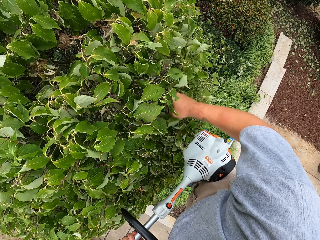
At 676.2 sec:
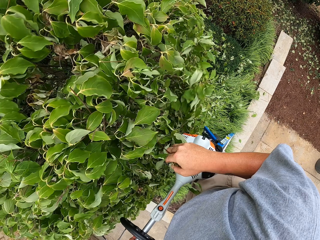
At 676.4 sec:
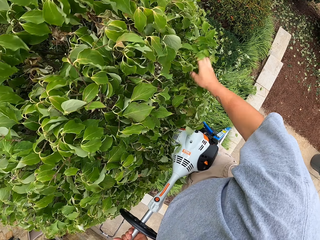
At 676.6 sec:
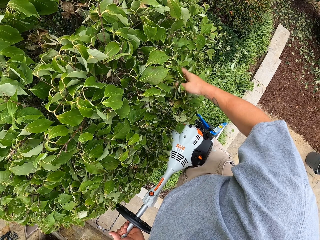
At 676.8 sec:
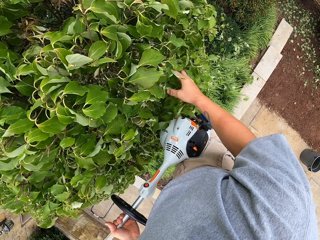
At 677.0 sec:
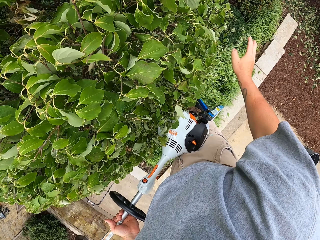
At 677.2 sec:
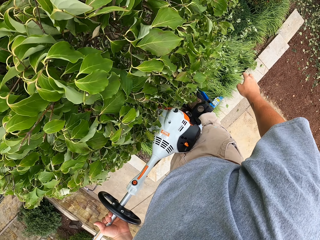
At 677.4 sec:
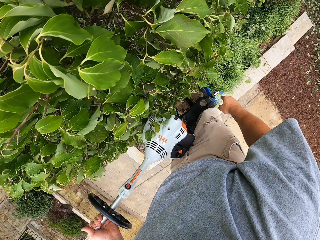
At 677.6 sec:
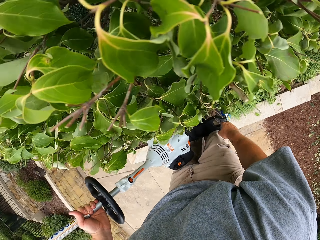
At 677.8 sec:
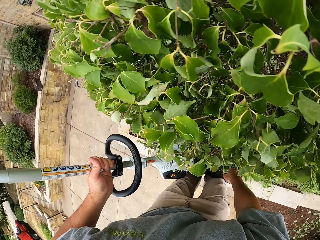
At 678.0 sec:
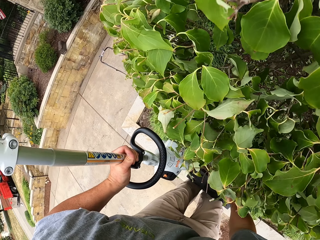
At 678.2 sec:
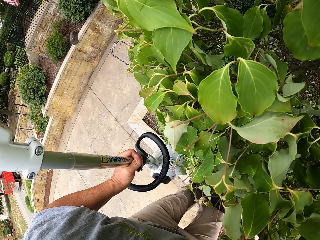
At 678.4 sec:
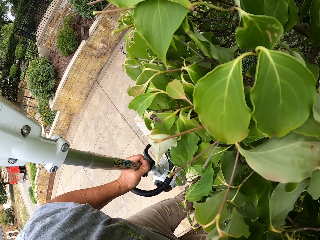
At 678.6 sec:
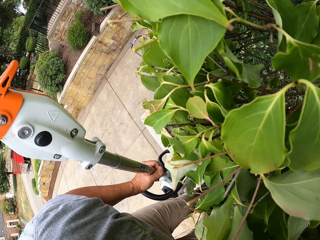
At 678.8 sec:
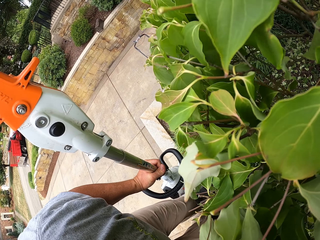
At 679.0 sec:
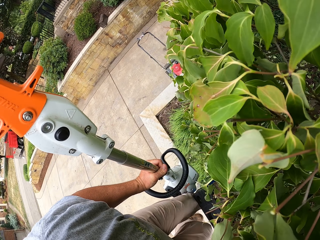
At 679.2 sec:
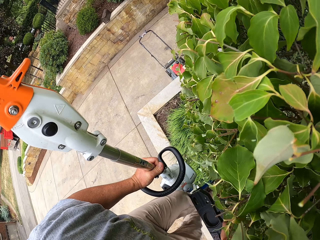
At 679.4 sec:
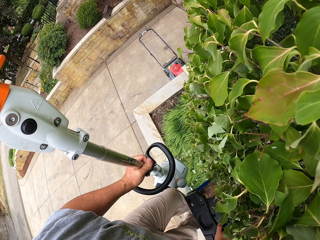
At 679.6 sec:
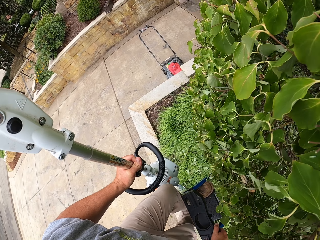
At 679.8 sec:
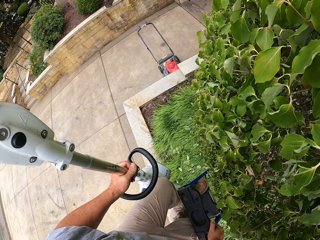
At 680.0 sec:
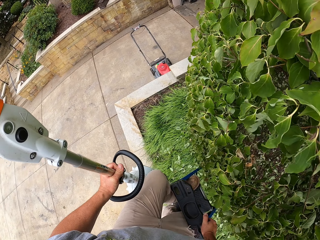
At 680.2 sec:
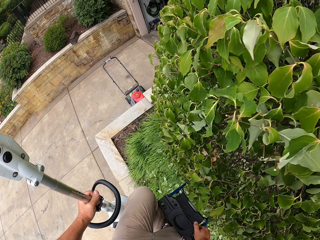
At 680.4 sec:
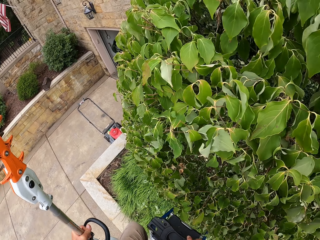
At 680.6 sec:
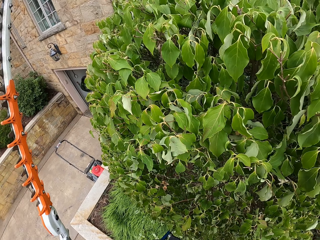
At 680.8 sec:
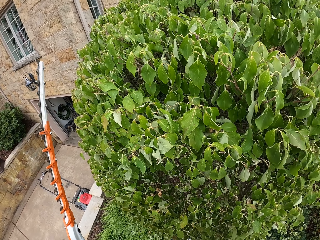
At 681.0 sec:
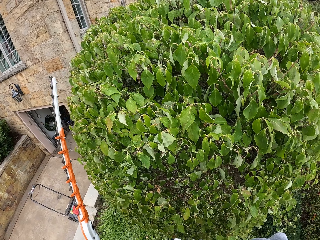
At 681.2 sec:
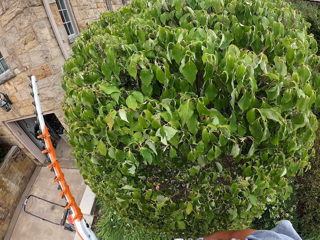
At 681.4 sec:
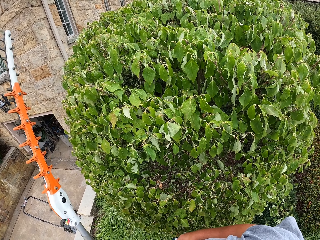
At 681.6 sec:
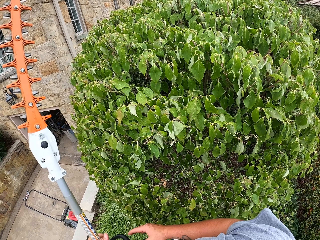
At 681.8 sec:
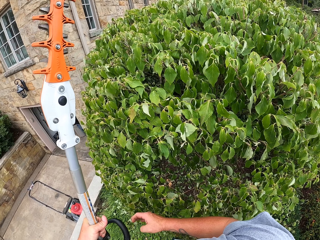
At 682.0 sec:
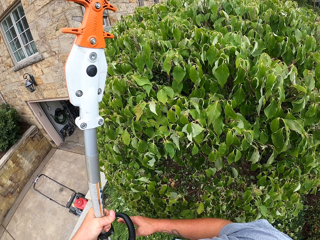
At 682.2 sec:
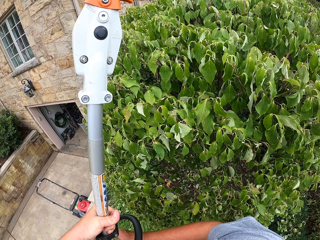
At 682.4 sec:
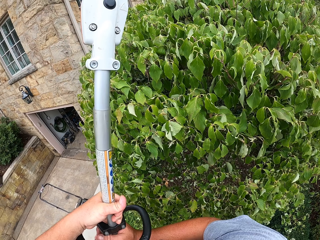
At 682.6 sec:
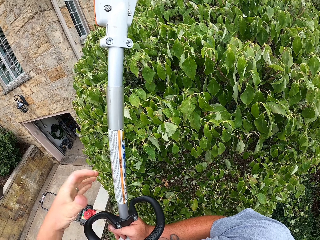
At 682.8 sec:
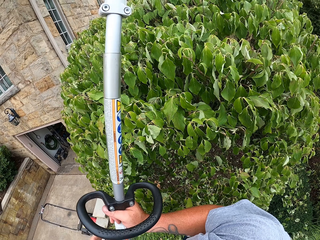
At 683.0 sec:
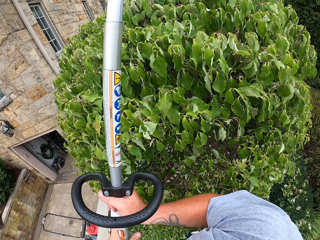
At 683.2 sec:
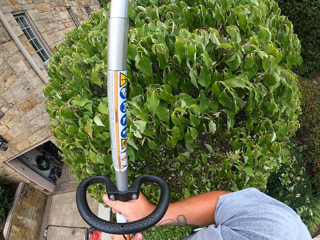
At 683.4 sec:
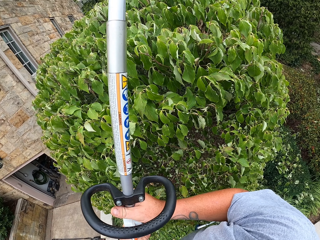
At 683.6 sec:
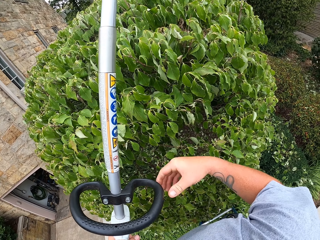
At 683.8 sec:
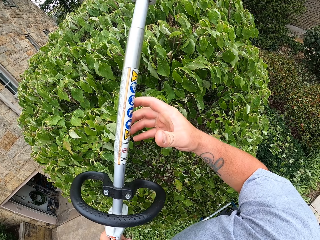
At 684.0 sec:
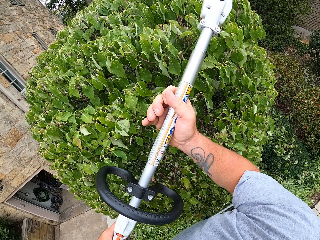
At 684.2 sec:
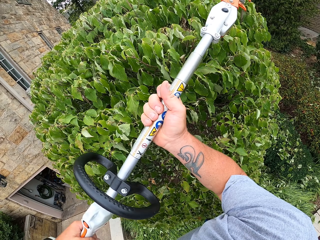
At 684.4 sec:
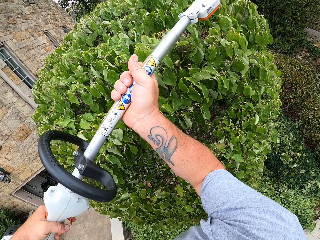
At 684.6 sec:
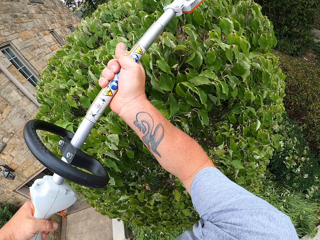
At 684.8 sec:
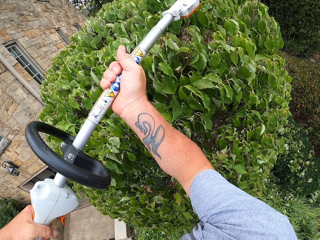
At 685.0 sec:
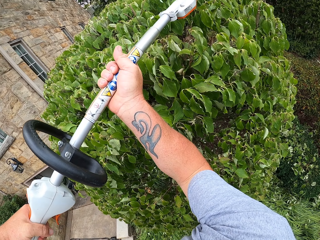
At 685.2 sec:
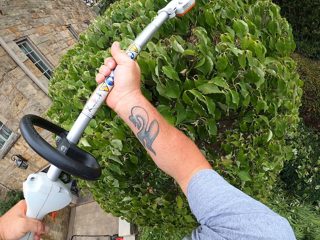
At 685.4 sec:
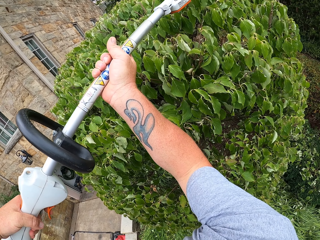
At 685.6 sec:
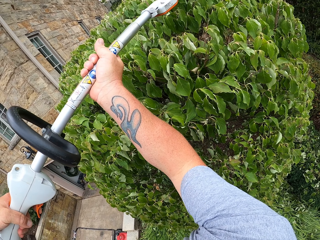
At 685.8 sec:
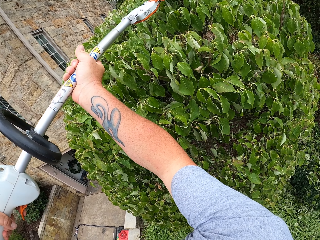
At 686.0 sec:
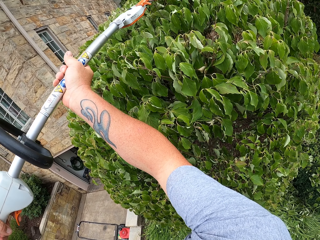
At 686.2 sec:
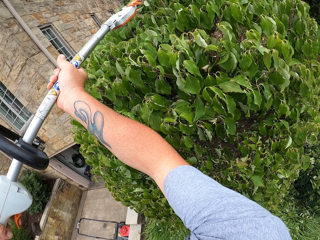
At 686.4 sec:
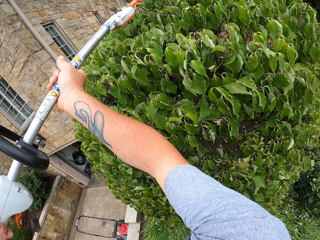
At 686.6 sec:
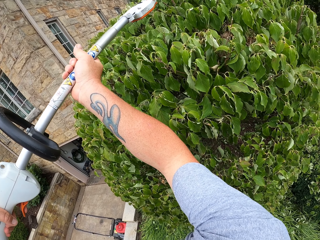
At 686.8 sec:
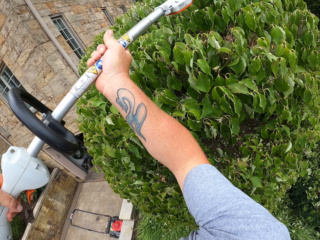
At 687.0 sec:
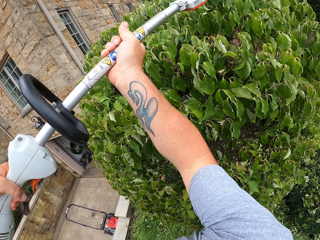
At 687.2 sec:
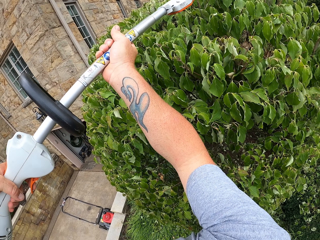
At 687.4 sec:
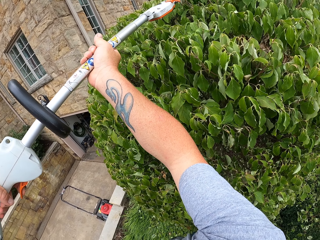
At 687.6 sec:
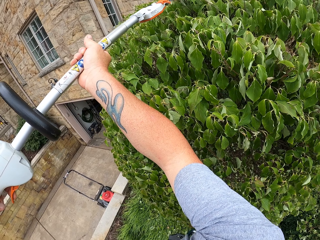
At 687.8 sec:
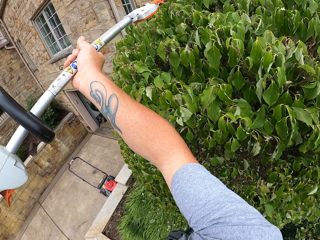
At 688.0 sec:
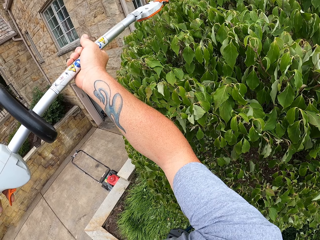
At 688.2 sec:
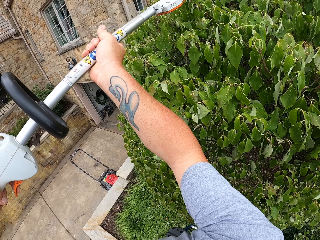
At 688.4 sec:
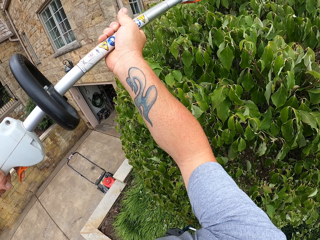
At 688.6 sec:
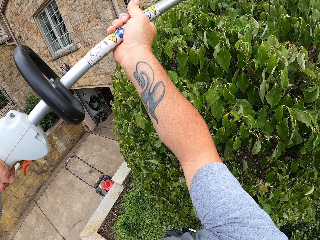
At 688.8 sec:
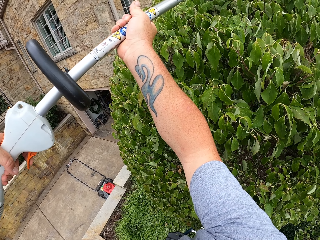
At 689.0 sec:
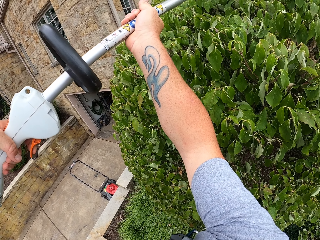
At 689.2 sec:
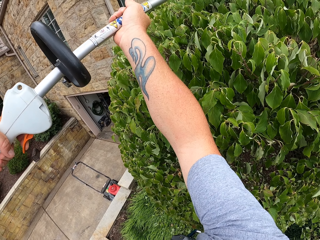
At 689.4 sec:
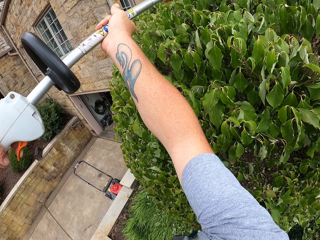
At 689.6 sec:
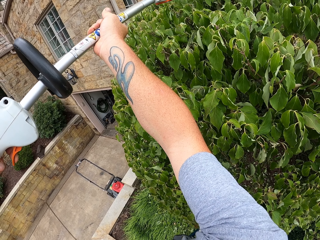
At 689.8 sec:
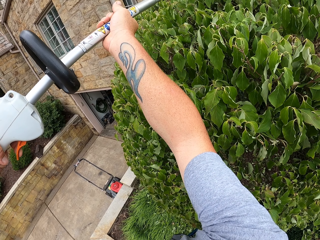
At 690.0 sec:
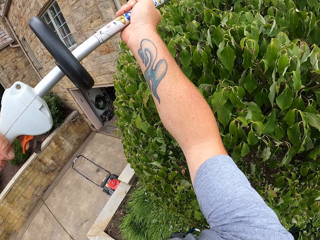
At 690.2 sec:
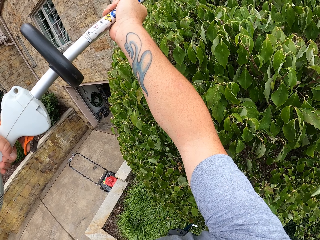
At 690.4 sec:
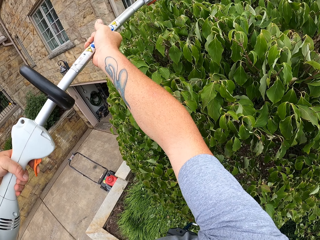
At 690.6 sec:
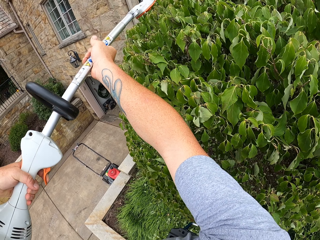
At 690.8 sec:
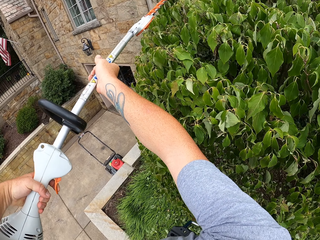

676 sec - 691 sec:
The camera wearer removes the leaves on the shrub with his hand. He goes down the ladder. He looks at the shrub. He adjusts the hedge trimmer. He trims the shrub with the hedge trimmer.

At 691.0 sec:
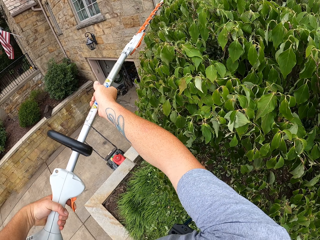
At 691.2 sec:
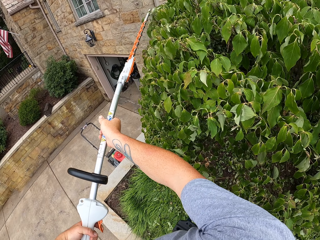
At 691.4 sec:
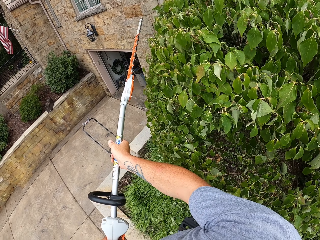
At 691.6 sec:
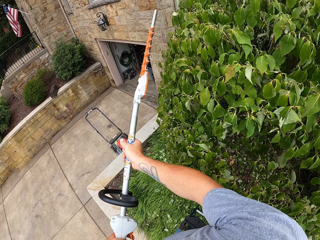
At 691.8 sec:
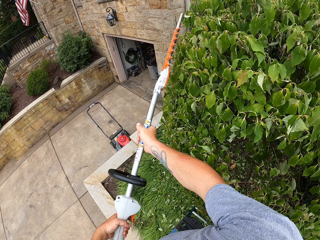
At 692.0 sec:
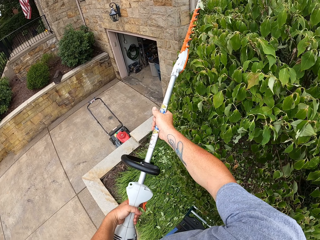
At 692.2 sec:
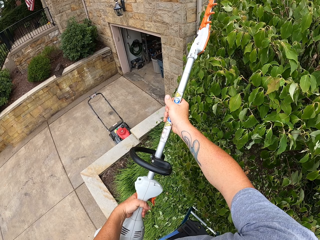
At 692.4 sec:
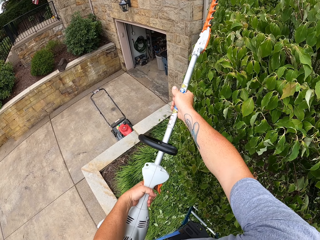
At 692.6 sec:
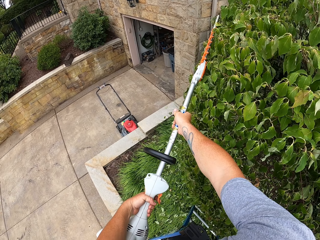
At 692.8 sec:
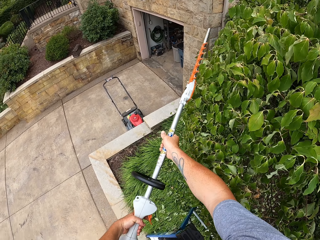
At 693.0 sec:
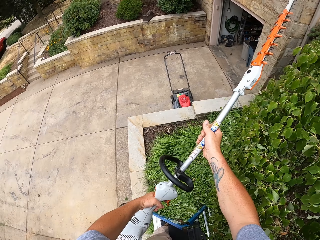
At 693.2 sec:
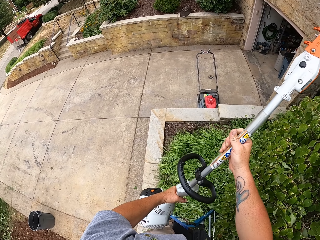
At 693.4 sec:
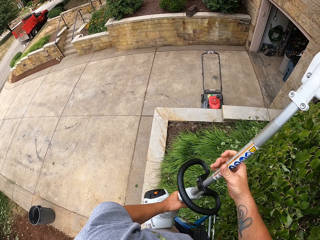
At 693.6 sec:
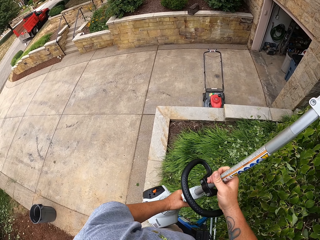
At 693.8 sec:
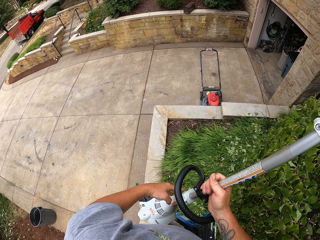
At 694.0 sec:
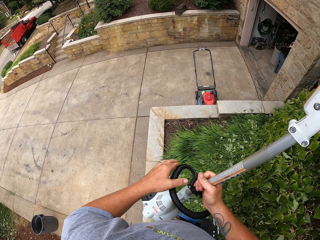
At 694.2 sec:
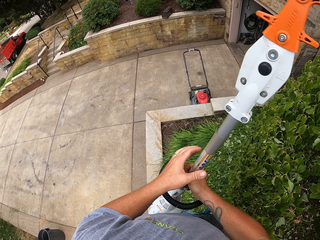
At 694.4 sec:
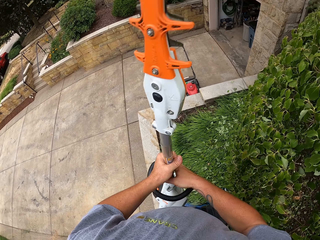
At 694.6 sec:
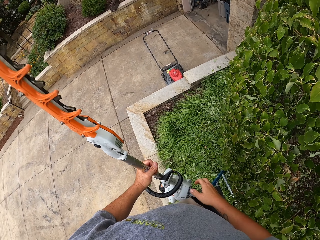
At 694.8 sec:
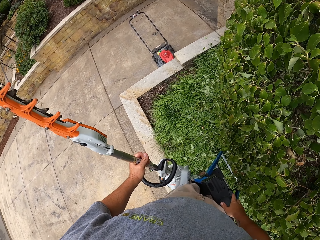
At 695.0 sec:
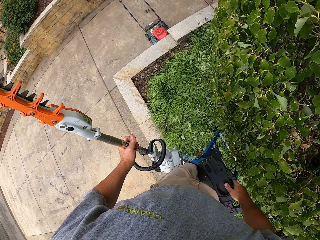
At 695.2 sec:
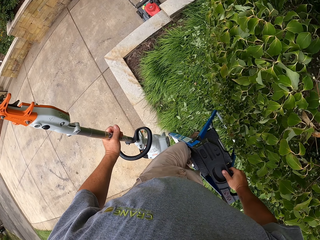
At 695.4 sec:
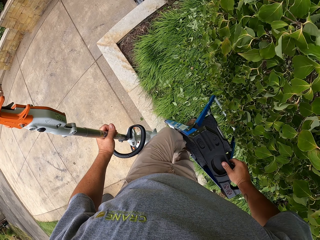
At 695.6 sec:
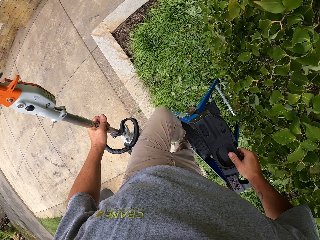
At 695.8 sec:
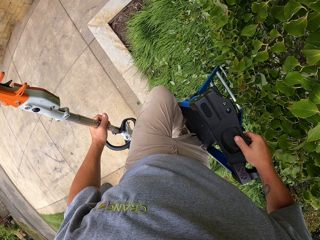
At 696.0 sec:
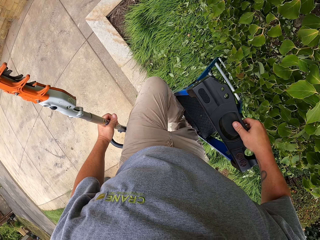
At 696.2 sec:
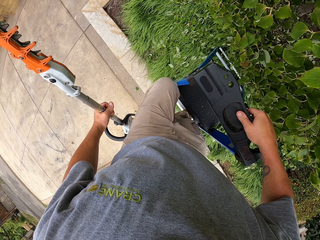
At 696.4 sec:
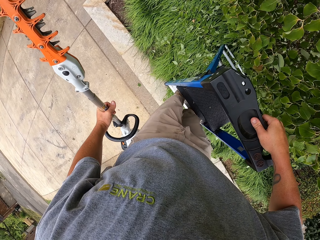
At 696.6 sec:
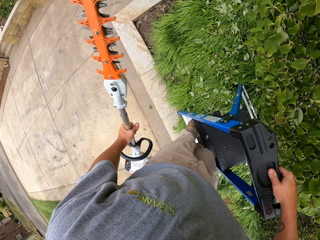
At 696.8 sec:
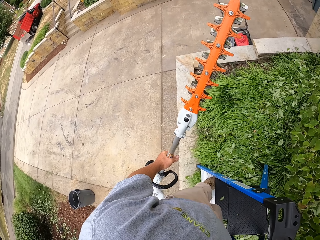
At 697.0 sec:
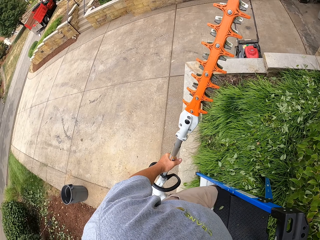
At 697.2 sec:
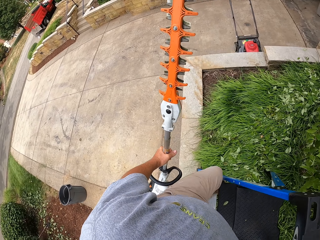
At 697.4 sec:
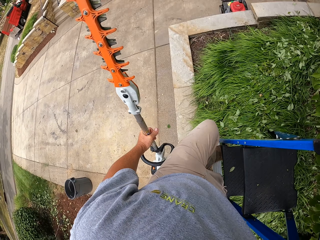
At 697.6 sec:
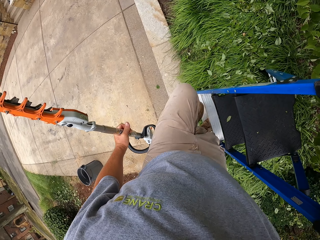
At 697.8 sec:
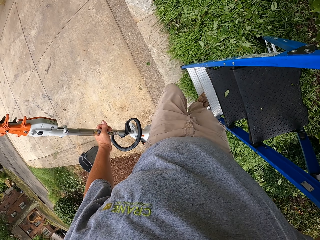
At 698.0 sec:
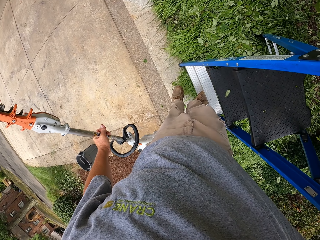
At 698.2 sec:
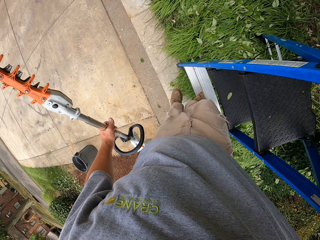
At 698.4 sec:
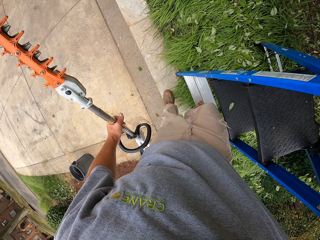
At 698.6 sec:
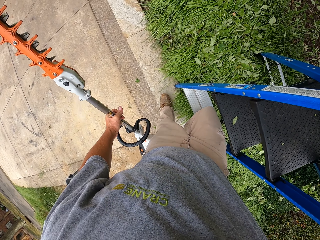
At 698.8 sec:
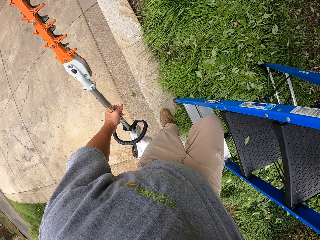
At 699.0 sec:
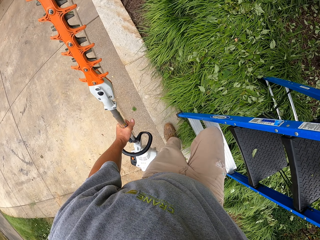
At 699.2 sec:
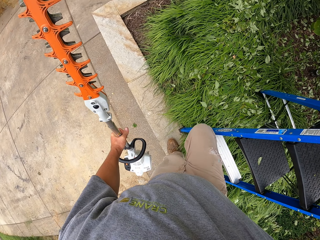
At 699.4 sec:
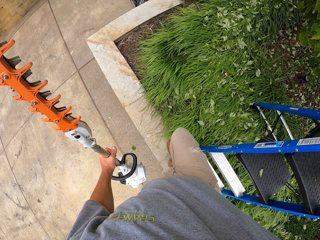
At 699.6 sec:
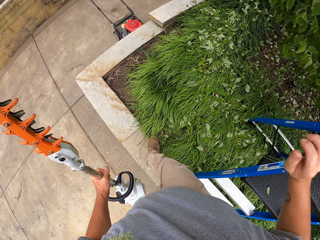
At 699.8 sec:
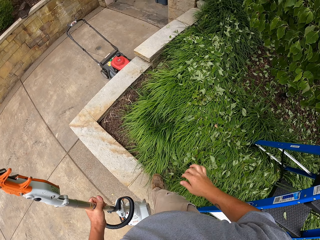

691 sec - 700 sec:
The camera wearer looks around. They climb down the ladder.
